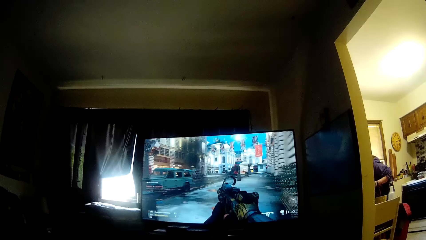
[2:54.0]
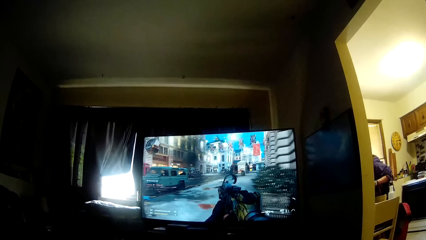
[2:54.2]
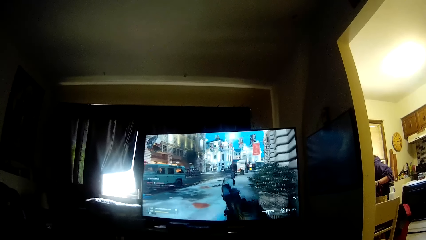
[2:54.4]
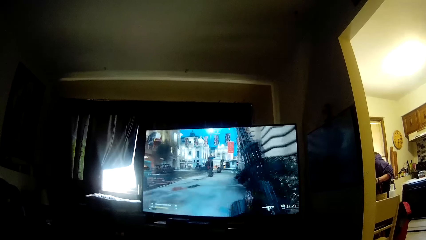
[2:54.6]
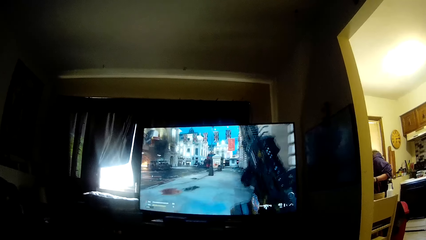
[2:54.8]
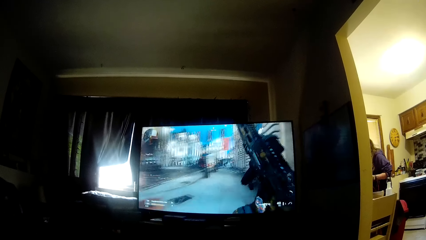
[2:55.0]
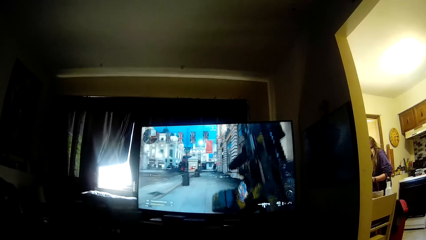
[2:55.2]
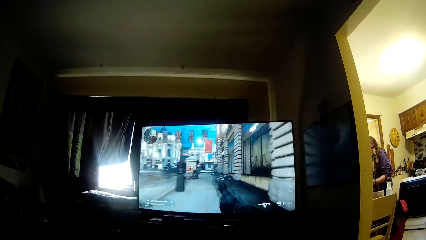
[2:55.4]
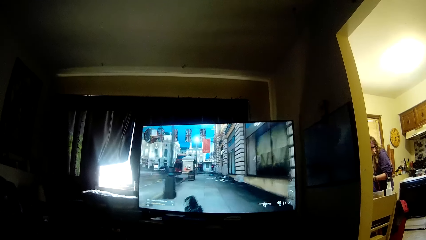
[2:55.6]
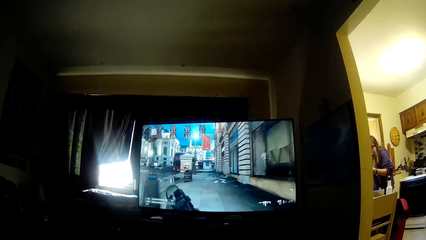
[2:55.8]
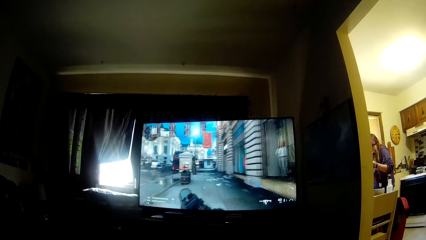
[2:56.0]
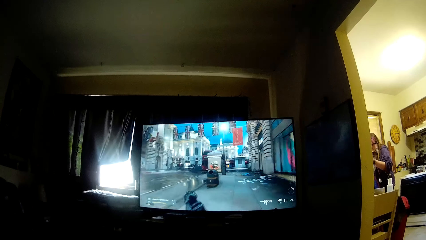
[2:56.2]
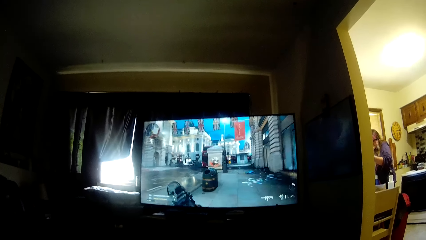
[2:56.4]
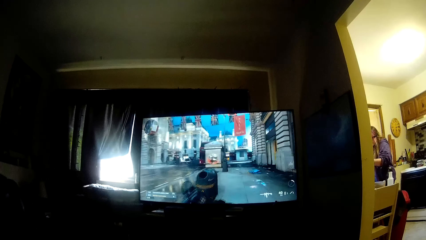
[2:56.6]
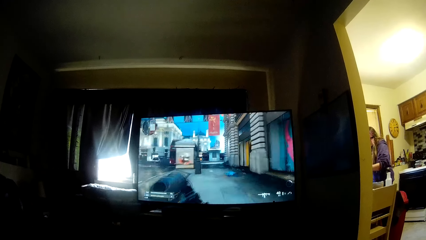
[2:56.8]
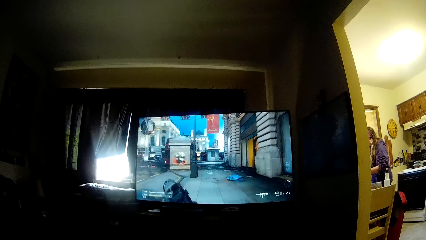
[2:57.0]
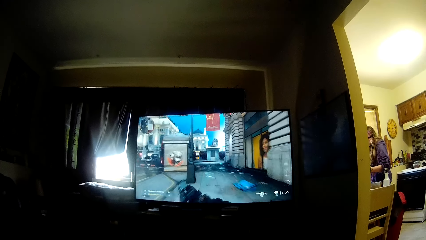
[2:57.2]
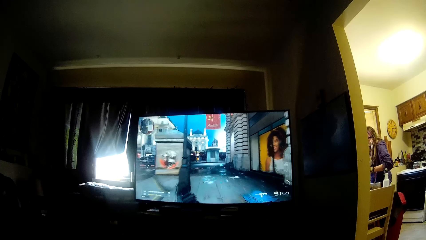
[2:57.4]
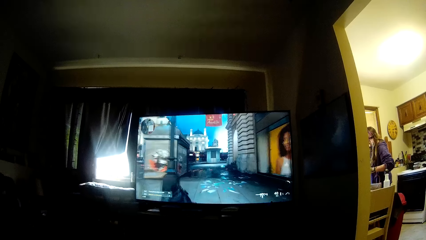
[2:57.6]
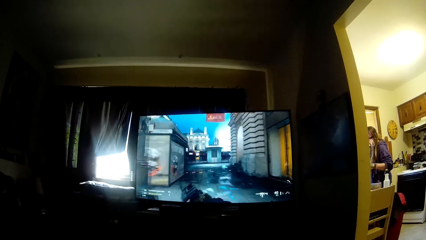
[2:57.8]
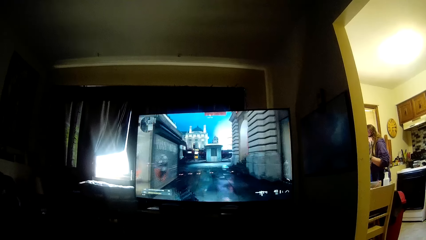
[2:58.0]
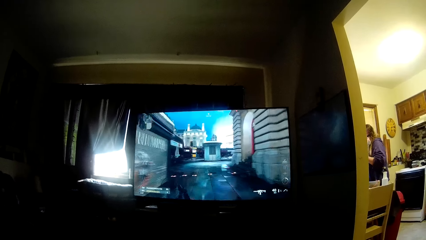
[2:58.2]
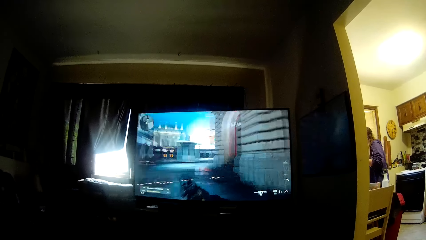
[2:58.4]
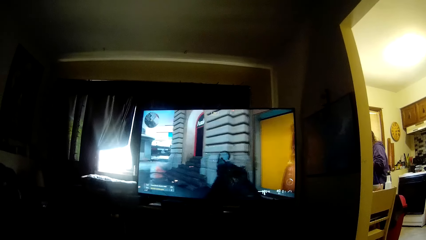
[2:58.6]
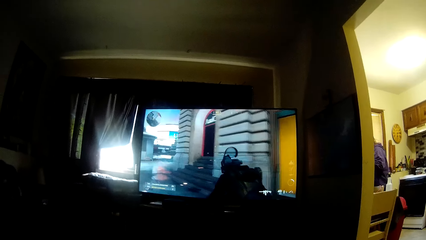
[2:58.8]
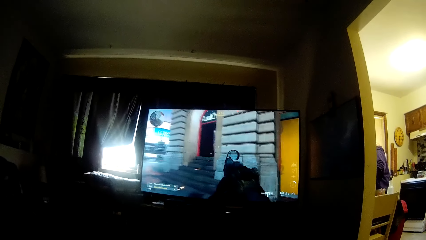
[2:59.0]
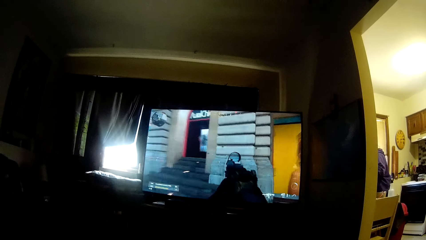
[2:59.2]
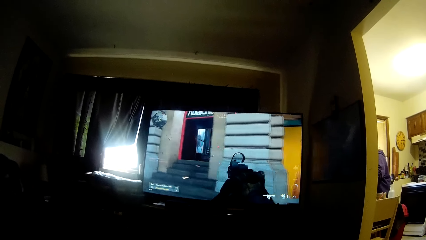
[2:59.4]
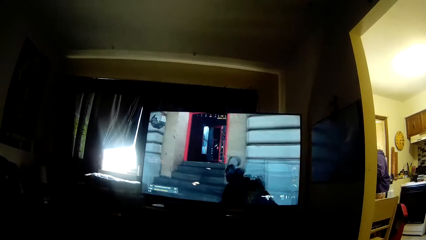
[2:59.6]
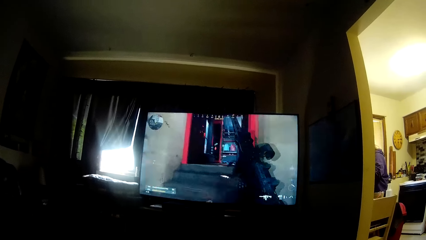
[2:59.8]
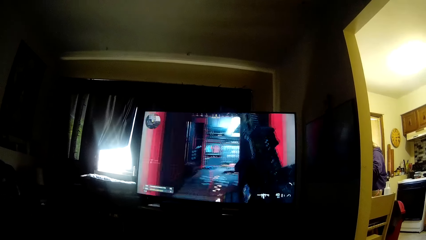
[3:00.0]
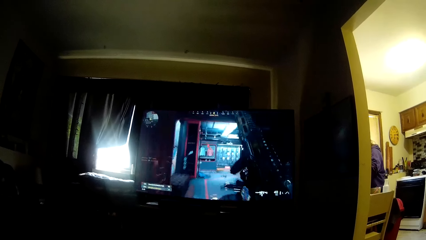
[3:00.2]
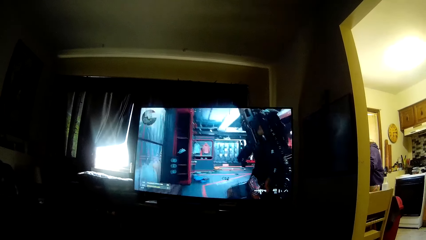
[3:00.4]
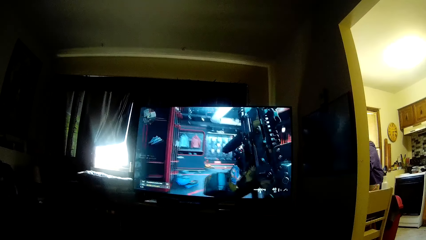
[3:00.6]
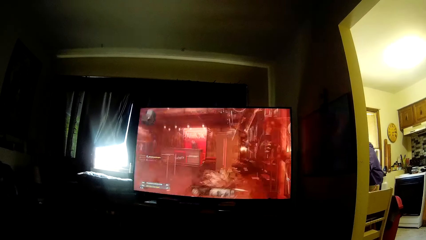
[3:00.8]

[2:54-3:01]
The woman picks up a wire on the table with her left hand.

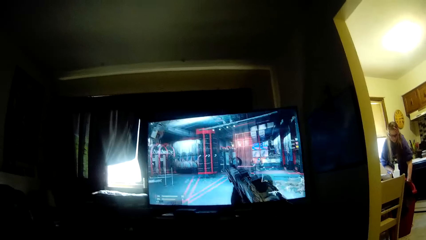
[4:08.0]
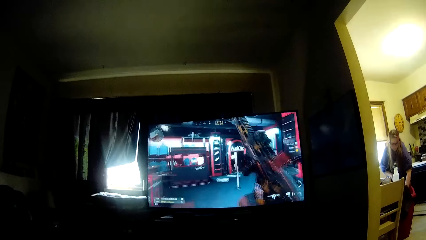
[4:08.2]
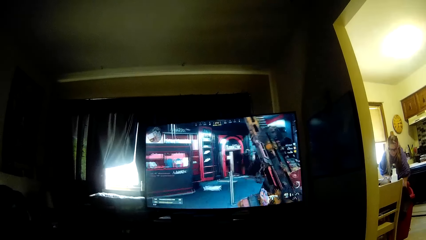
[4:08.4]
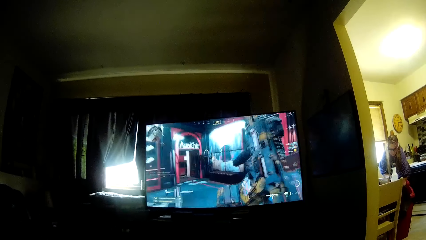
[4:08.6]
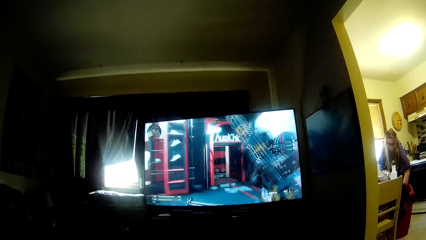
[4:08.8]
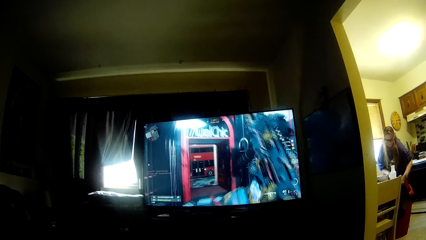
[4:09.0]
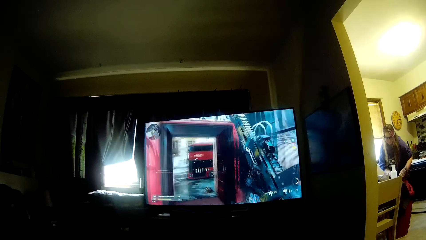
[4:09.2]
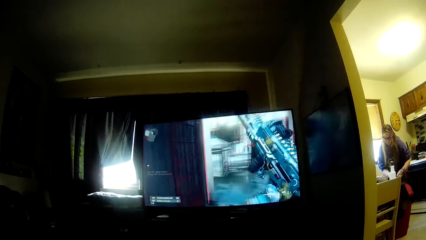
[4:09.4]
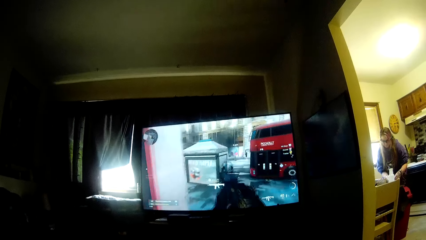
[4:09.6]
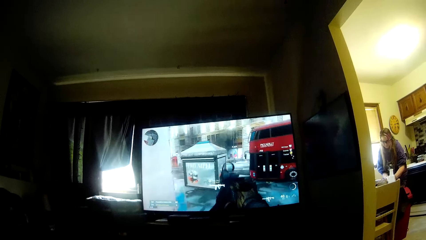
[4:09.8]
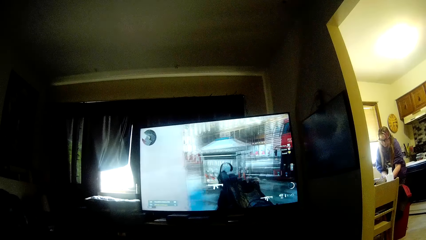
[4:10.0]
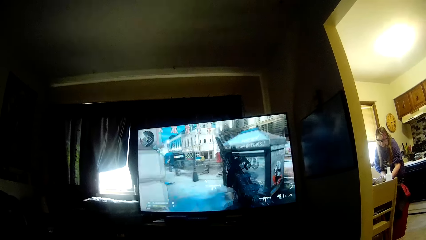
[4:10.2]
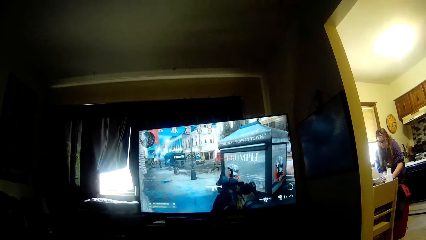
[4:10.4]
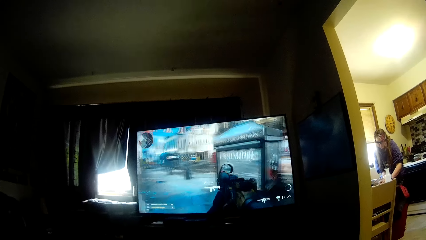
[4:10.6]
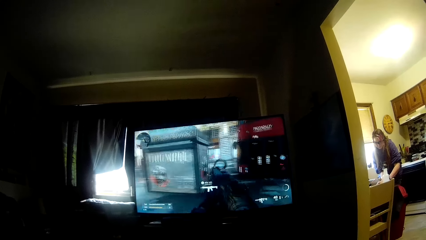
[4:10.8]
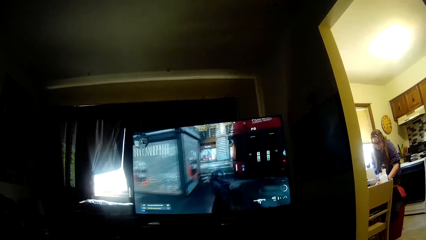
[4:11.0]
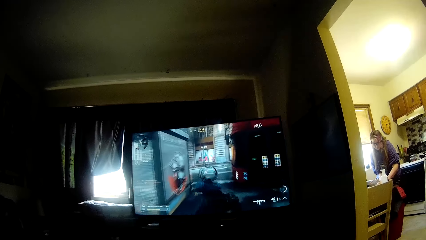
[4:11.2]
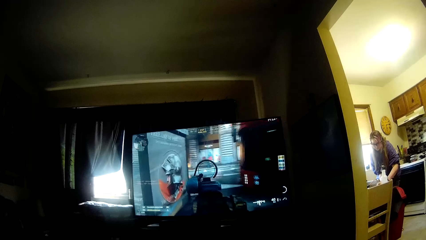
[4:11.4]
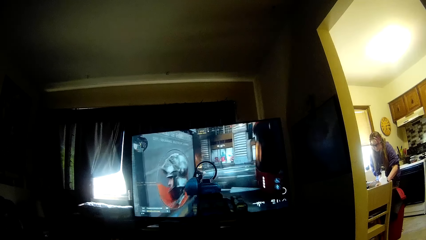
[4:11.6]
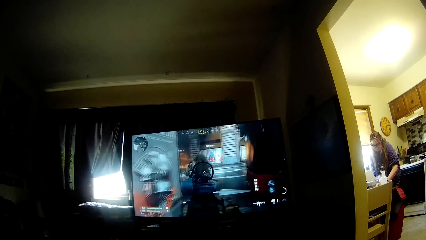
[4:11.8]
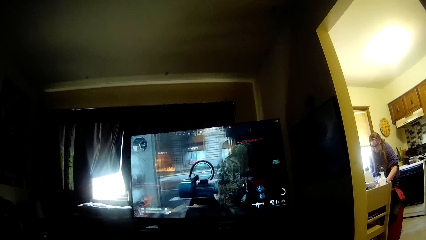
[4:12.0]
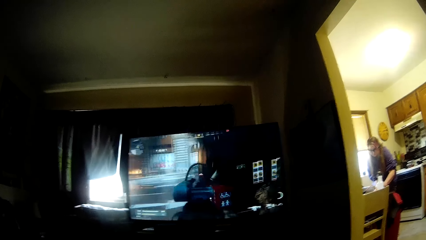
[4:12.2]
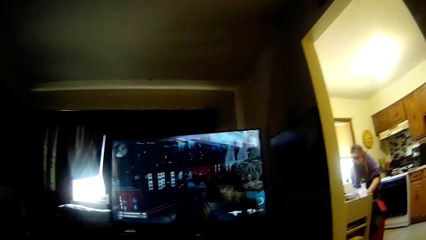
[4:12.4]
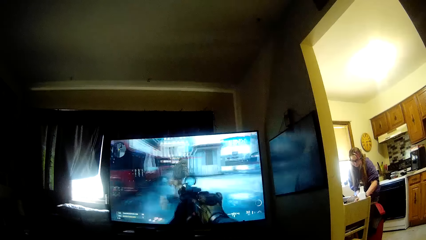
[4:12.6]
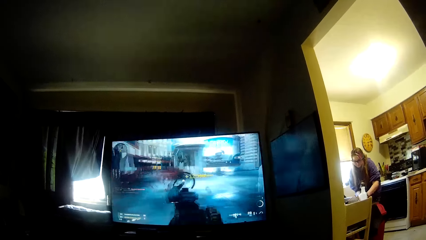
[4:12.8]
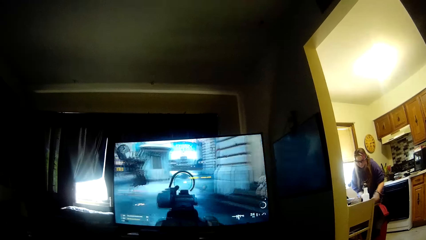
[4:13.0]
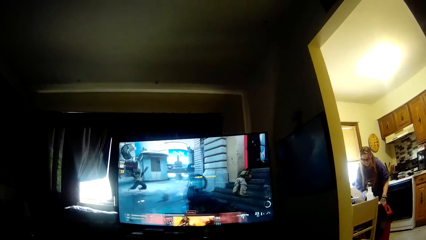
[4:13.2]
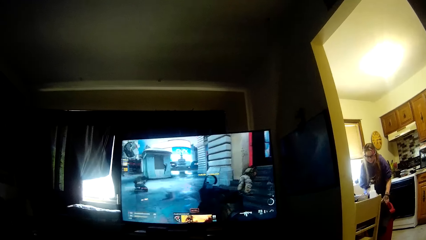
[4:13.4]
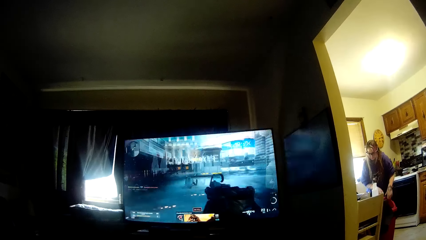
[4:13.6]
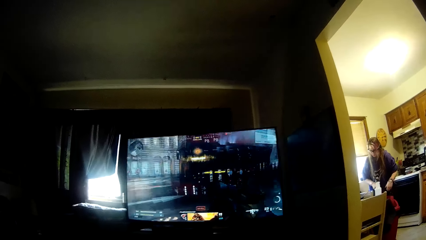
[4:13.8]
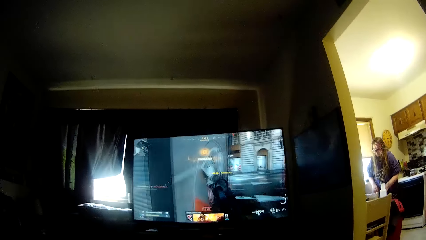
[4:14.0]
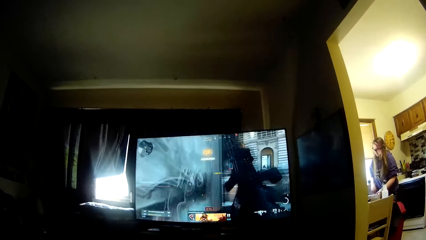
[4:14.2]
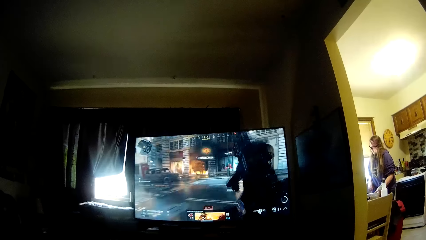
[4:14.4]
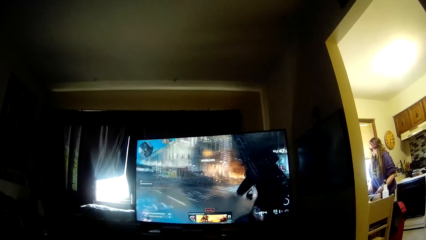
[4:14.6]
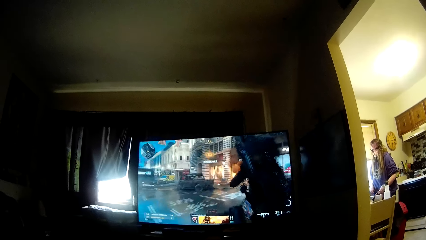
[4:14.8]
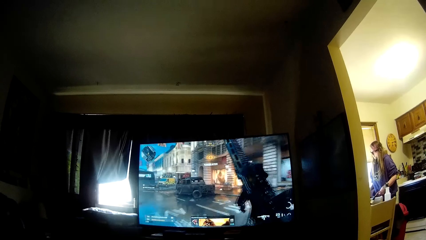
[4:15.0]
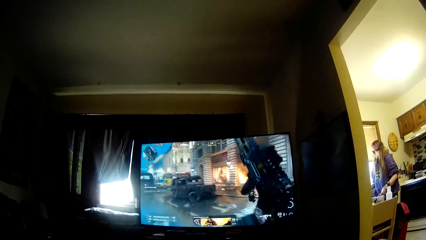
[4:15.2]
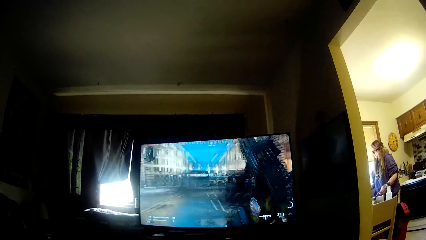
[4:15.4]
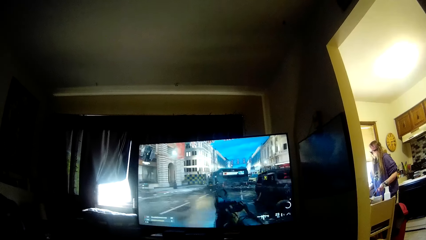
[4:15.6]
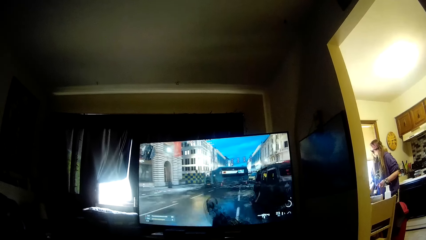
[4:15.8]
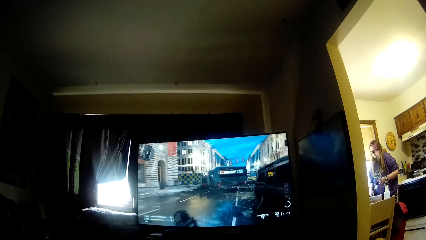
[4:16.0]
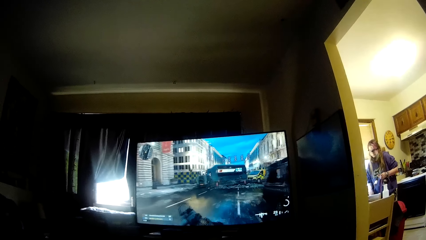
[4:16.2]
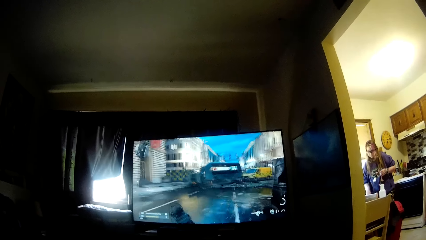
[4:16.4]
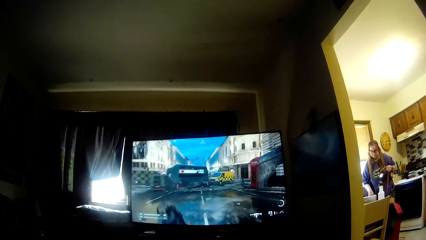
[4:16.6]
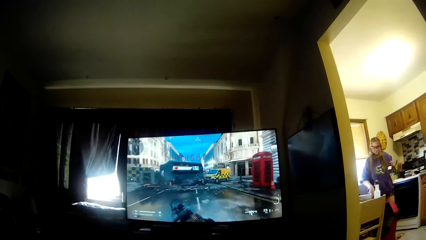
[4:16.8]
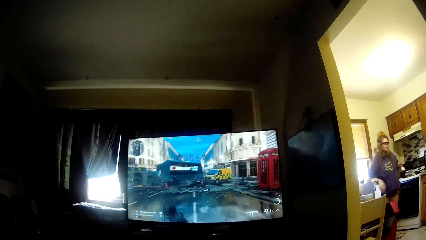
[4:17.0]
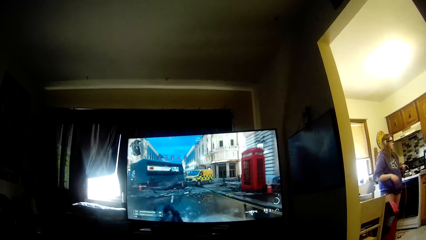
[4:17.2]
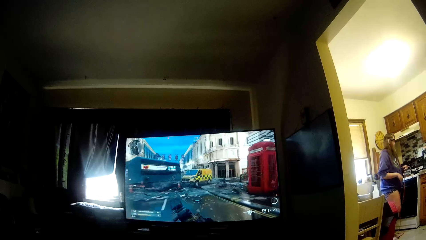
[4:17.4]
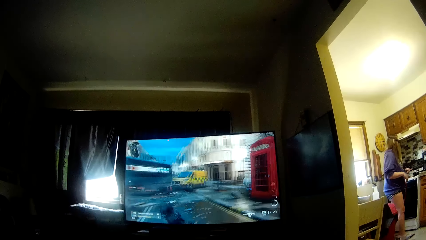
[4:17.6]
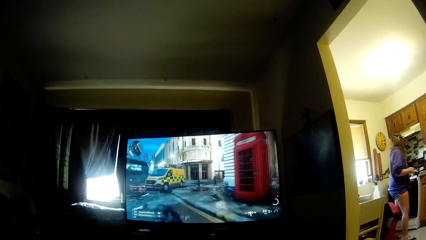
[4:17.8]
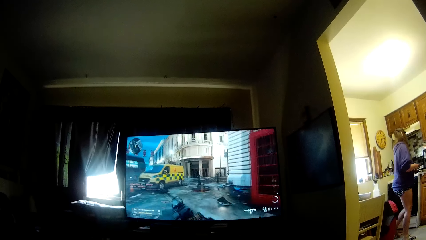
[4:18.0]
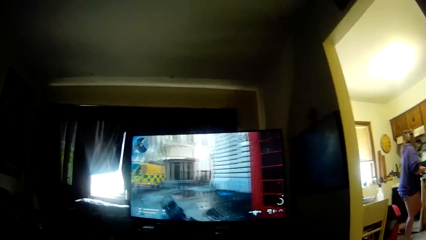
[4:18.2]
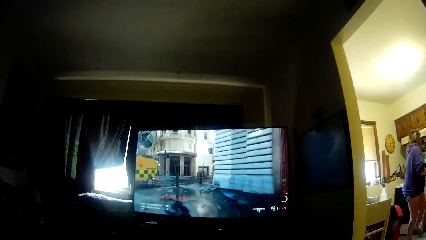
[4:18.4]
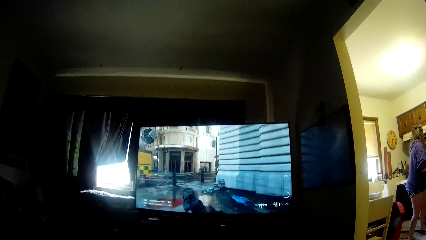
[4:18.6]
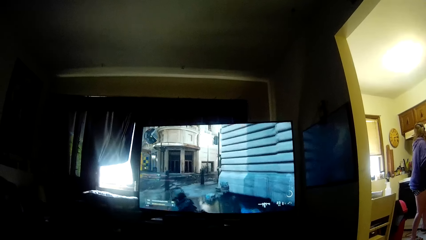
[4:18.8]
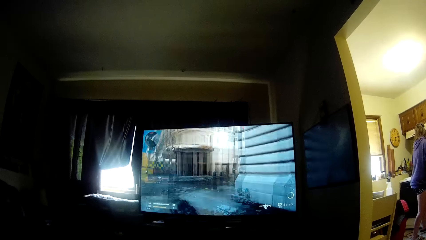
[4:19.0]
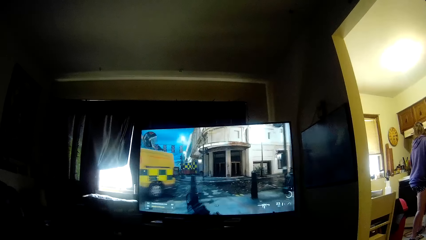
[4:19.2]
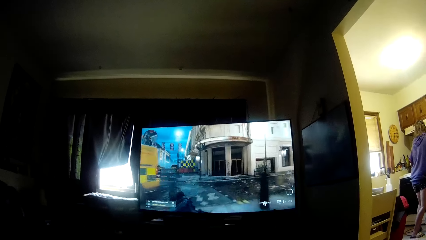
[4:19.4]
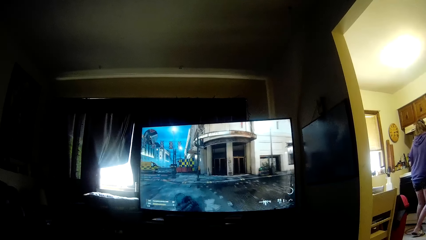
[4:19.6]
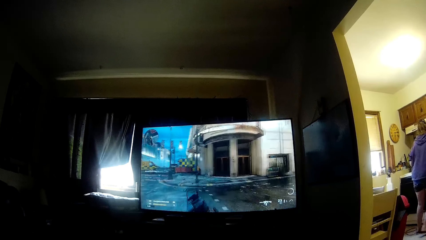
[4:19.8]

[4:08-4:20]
The woman dips her left hand in the bin. She adjusts a paper on the table. She picks up the wire on the table with her left hand. She turns towards the cabinet.
